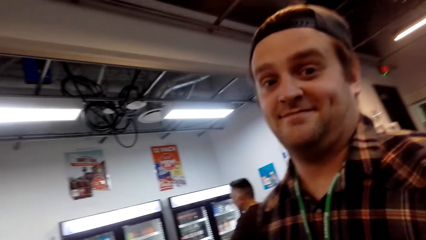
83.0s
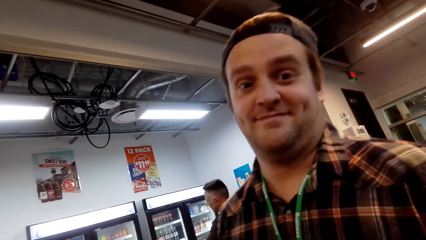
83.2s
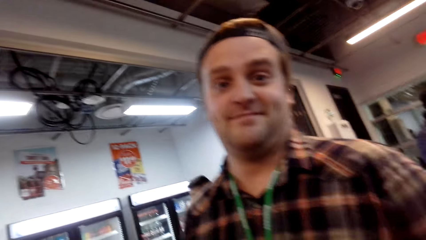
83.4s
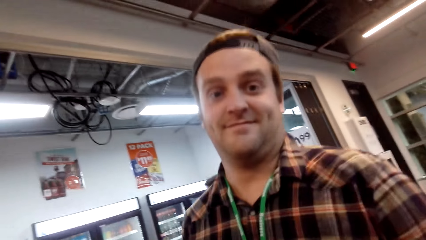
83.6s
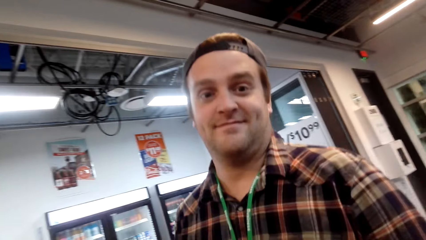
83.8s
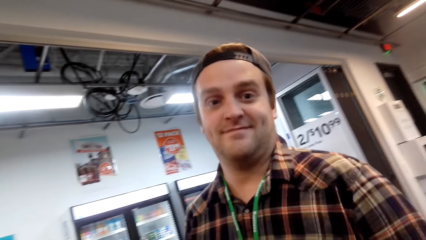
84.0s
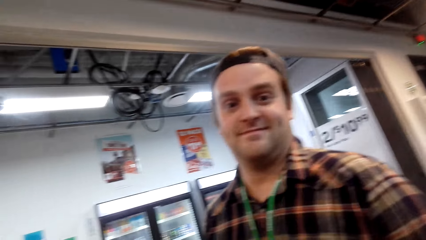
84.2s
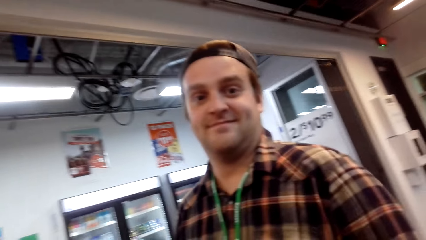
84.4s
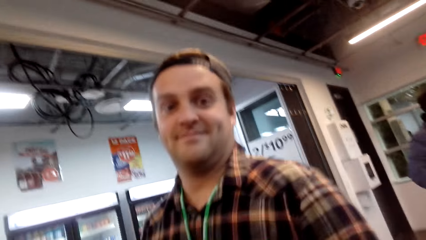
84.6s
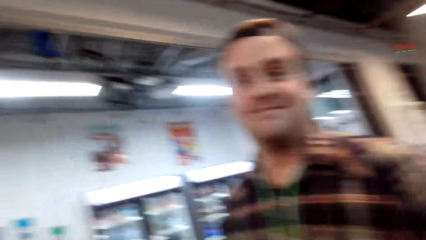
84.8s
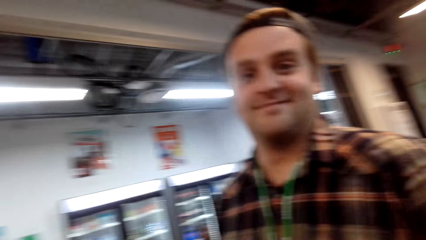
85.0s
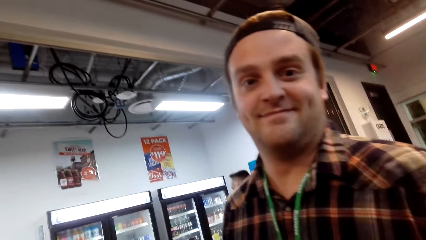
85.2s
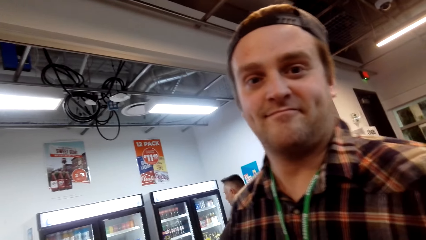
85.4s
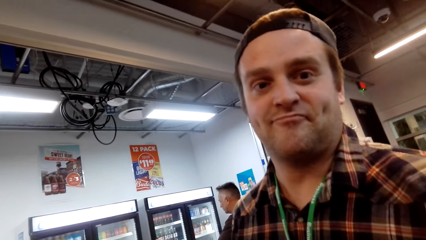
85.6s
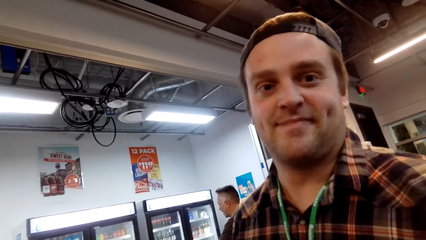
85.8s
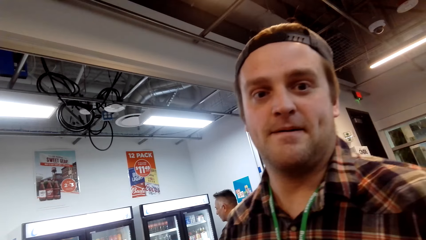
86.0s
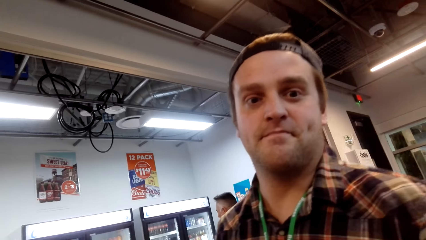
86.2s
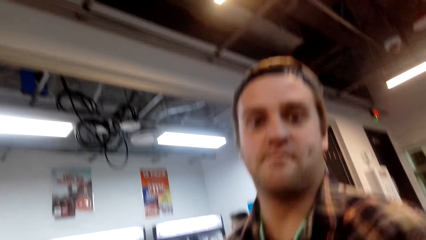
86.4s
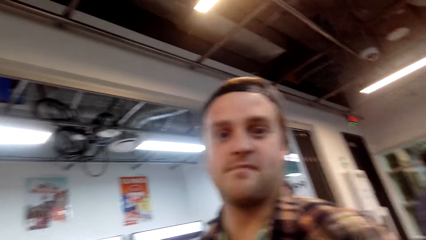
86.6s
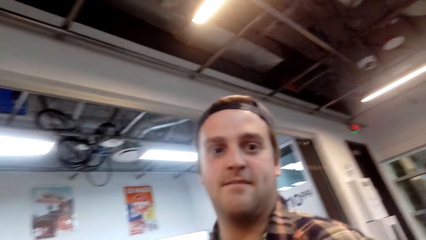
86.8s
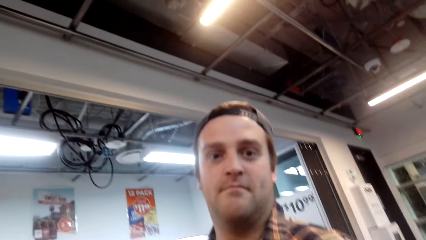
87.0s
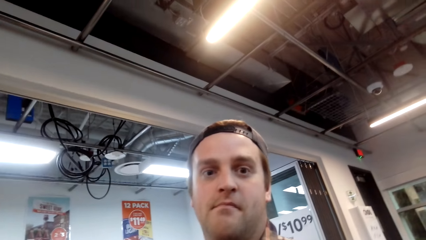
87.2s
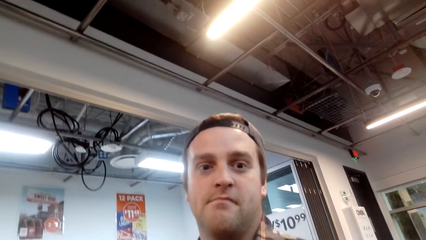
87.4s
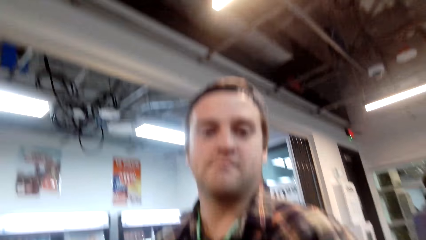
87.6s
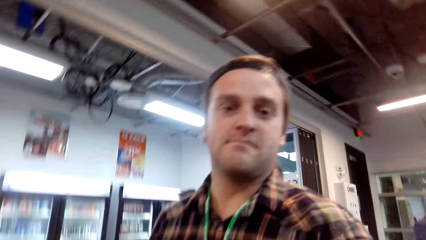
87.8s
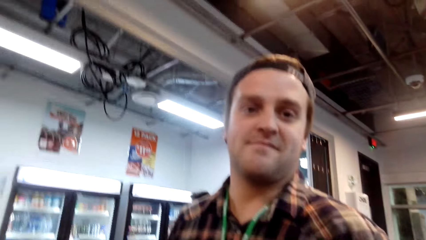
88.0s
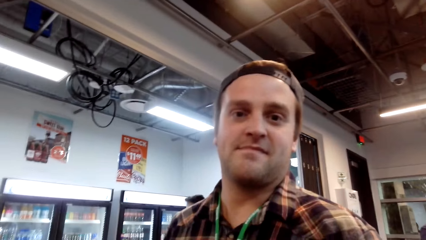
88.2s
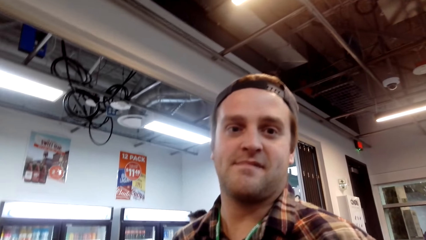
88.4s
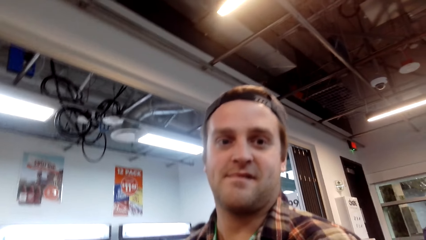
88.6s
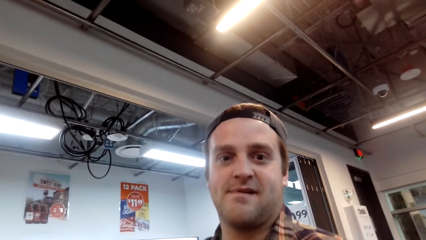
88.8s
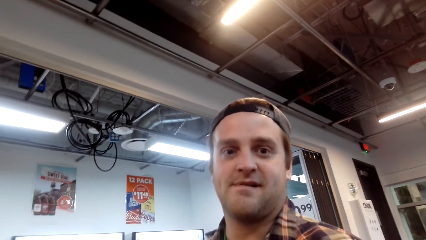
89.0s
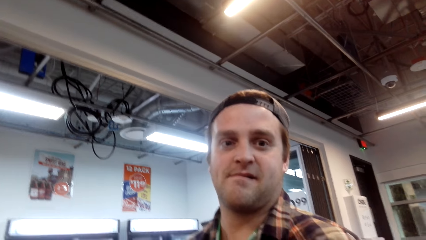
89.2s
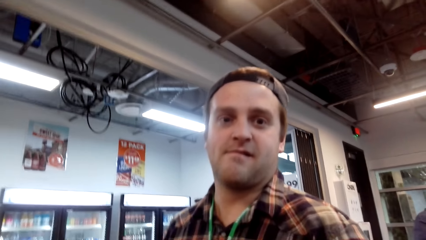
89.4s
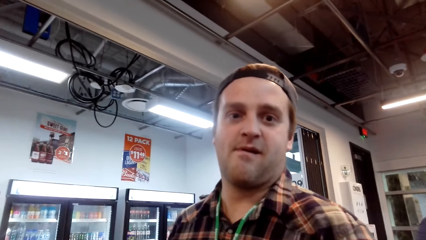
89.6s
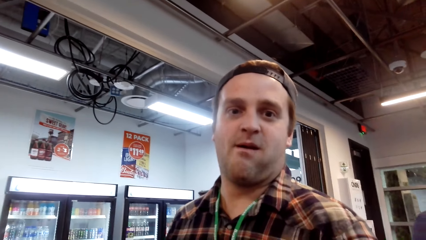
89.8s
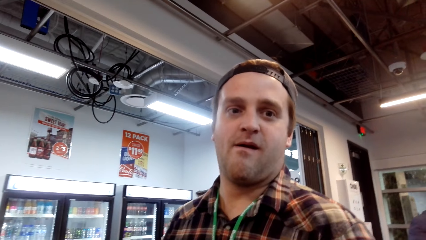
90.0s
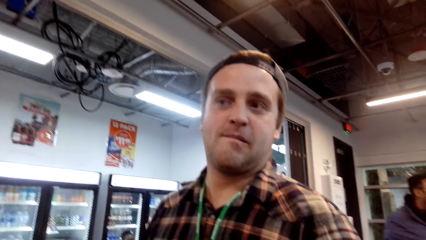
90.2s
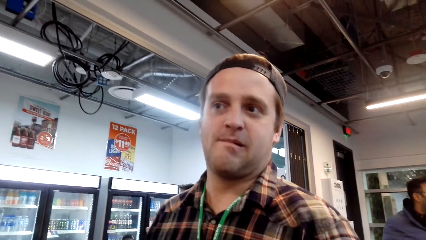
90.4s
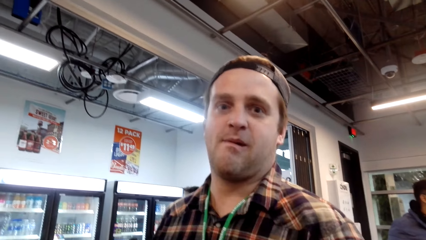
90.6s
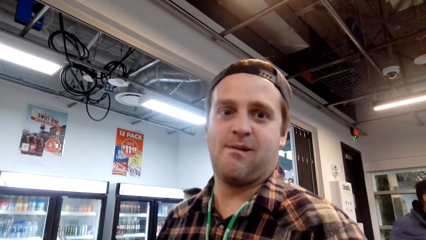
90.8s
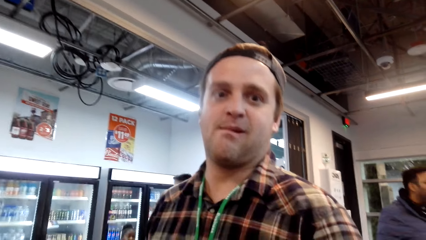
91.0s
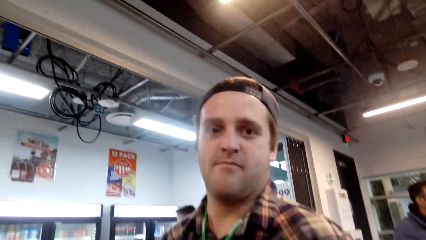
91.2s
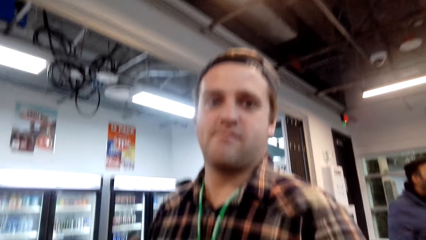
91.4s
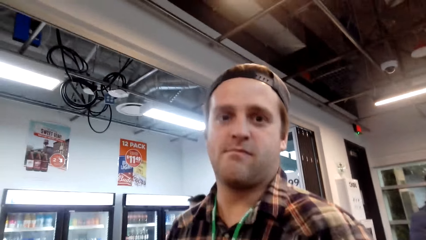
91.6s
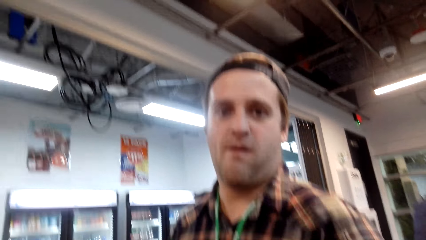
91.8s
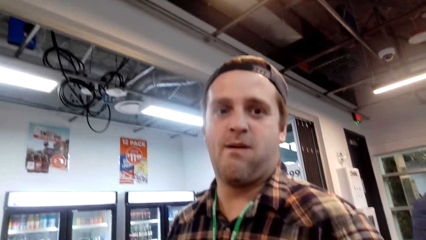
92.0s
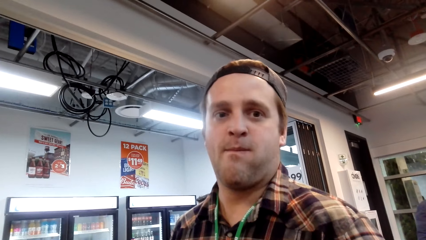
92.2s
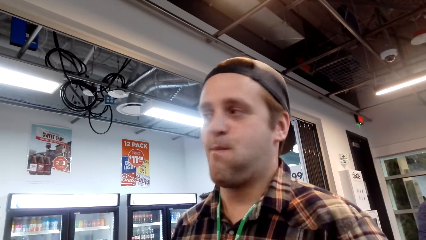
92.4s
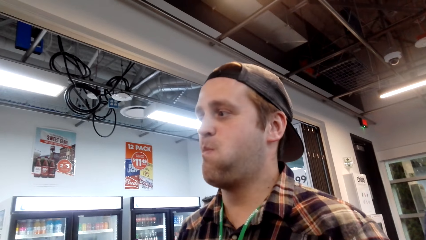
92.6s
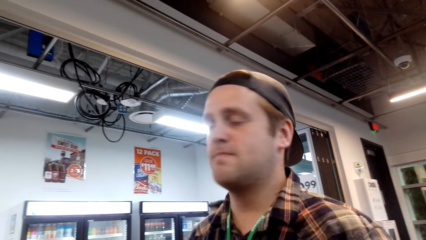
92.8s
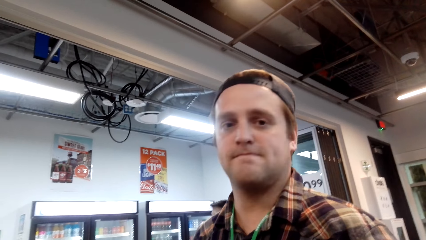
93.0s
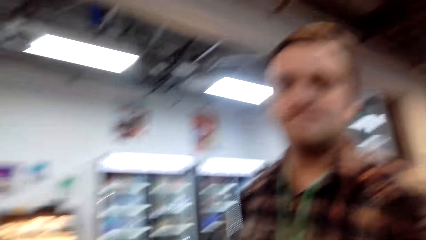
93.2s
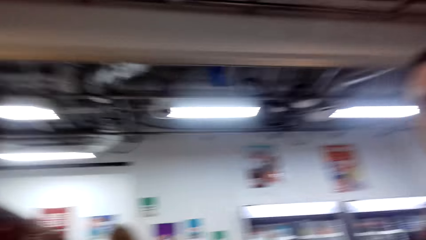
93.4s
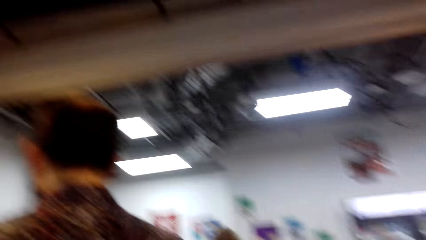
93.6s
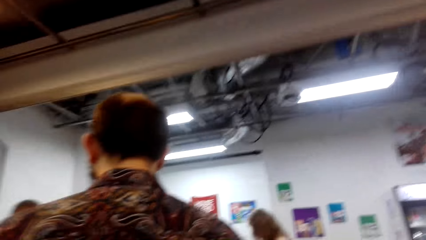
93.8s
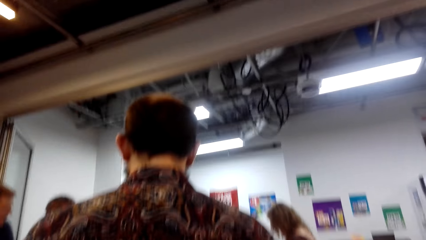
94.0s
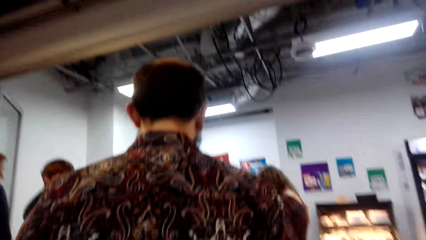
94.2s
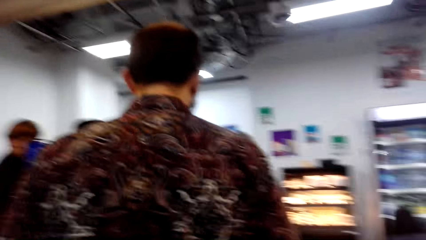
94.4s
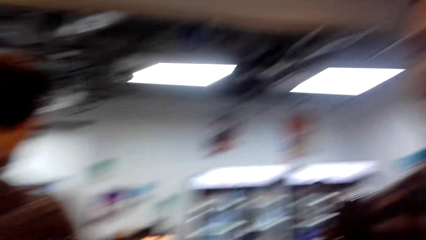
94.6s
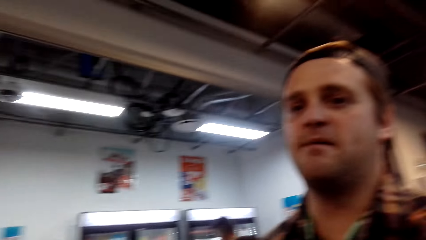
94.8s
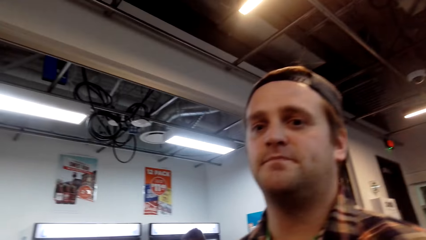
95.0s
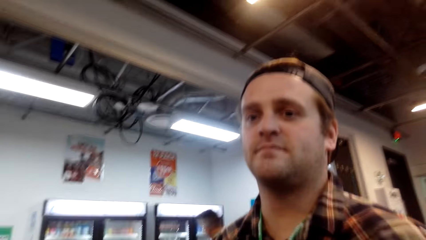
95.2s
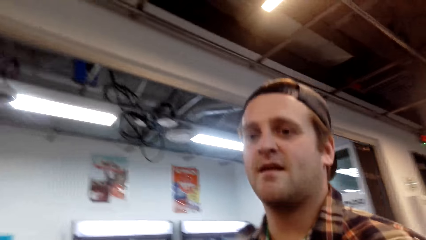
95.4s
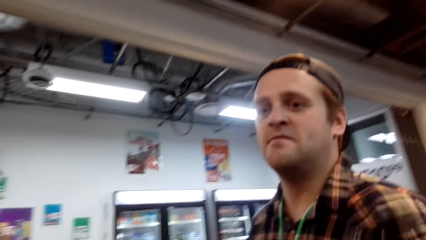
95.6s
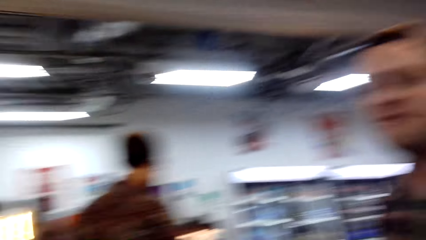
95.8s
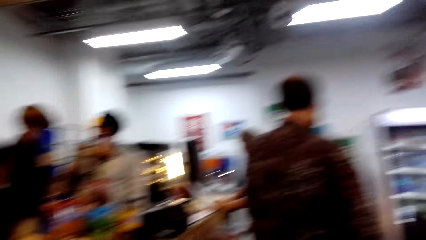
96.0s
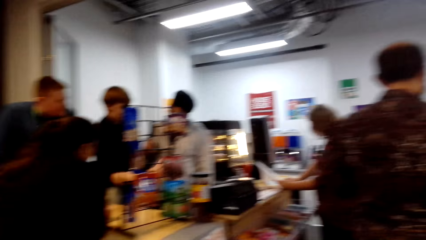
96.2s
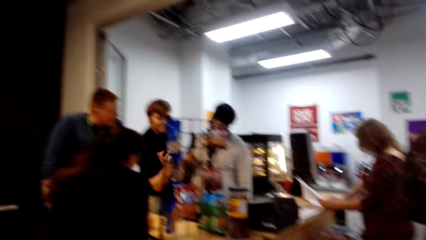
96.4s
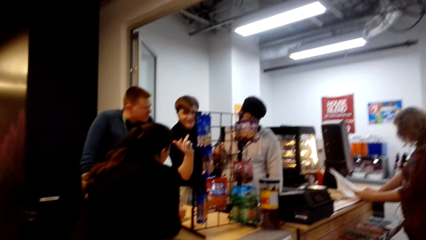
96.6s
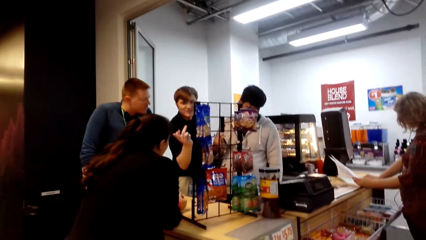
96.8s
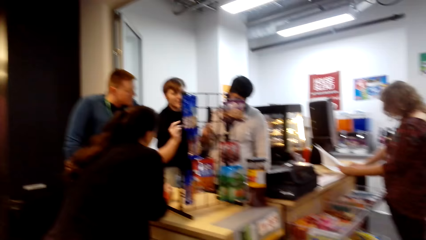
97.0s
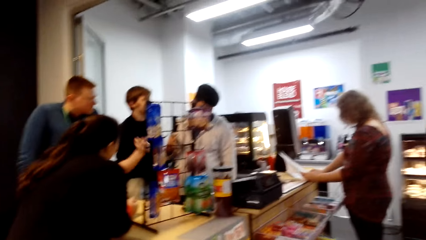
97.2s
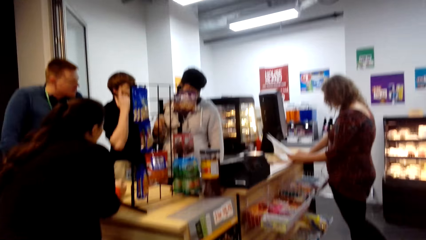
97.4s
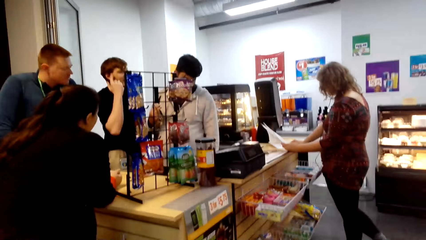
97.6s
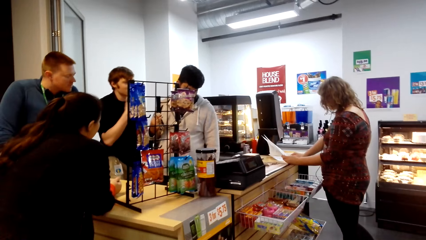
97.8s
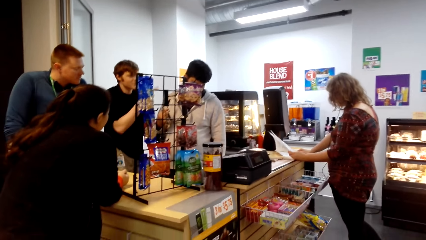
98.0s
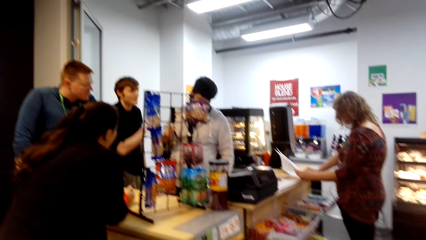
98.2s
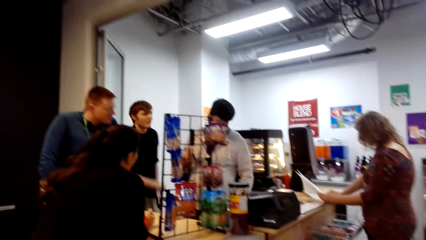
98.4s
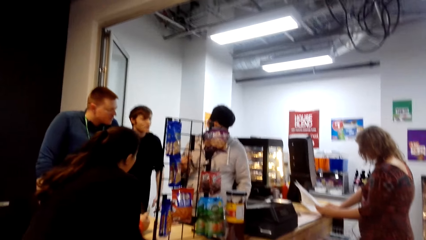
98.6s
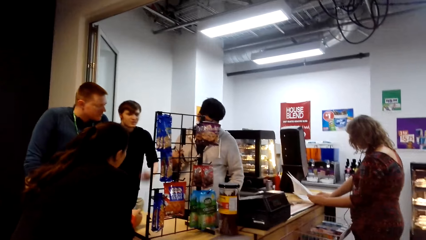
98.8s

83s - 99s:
The camera wearer converses with a person. They look around the store.
